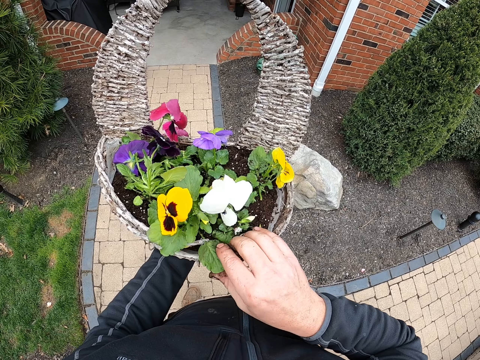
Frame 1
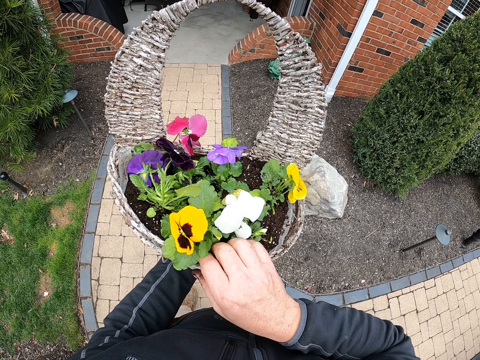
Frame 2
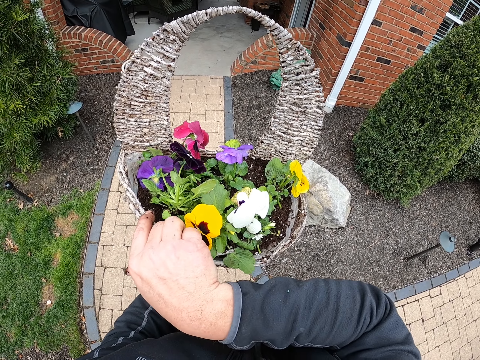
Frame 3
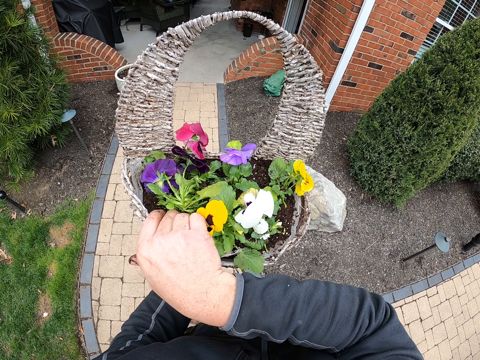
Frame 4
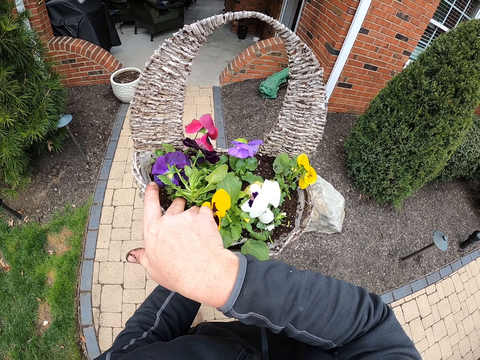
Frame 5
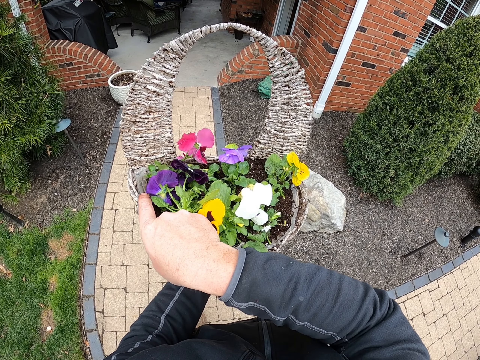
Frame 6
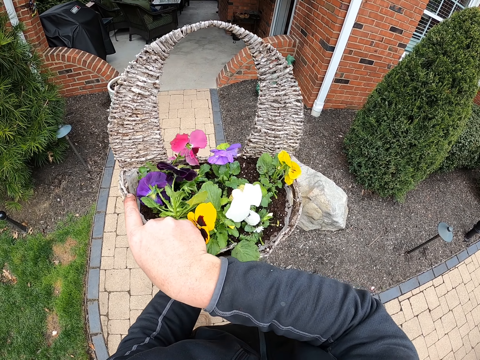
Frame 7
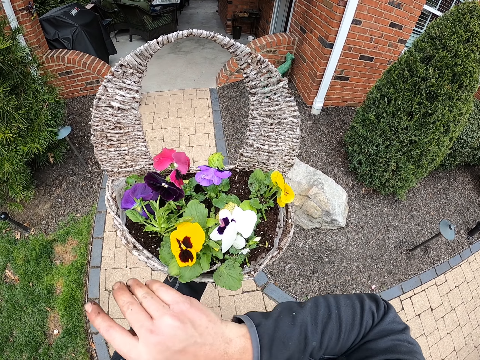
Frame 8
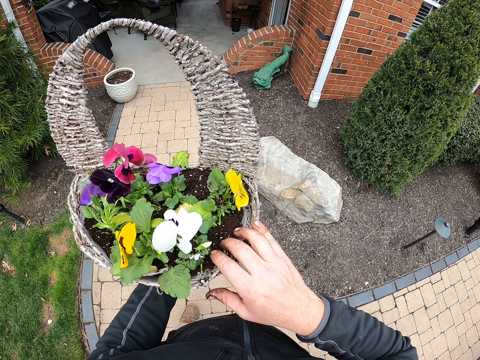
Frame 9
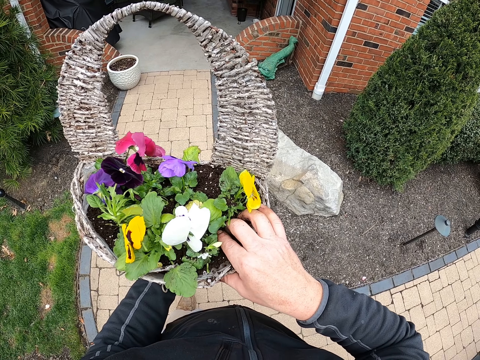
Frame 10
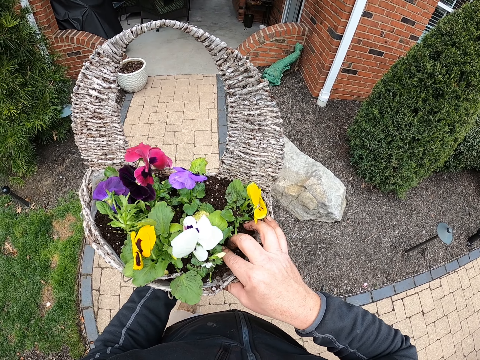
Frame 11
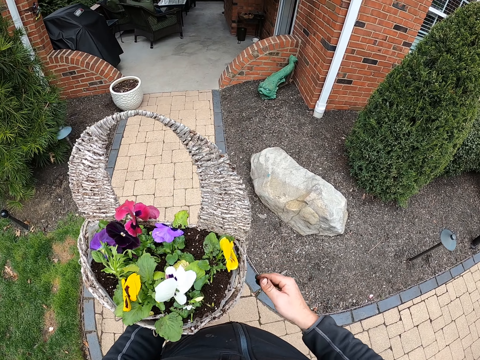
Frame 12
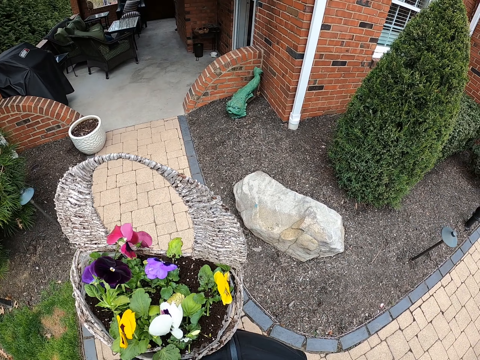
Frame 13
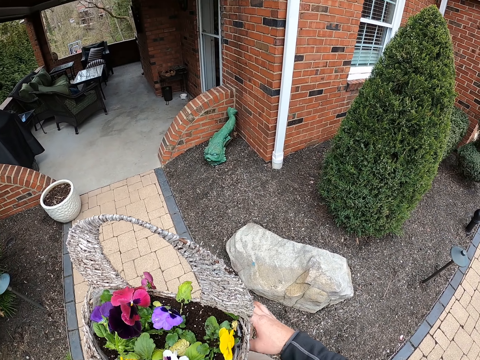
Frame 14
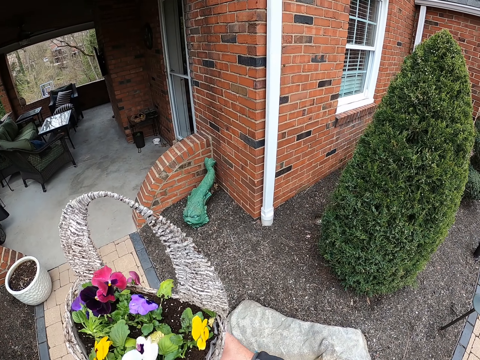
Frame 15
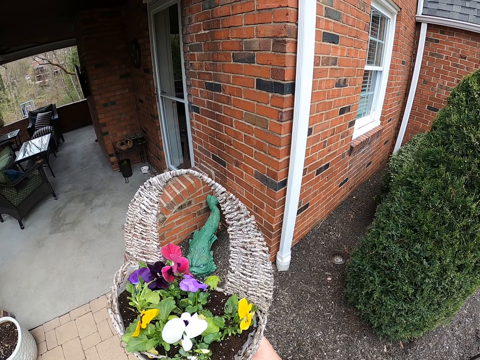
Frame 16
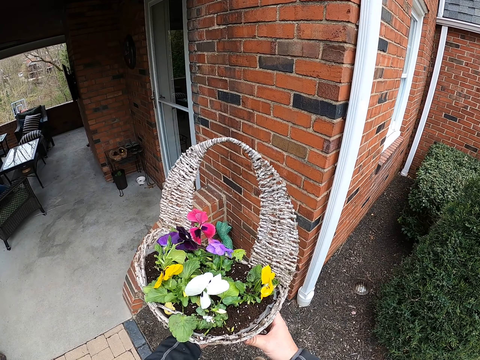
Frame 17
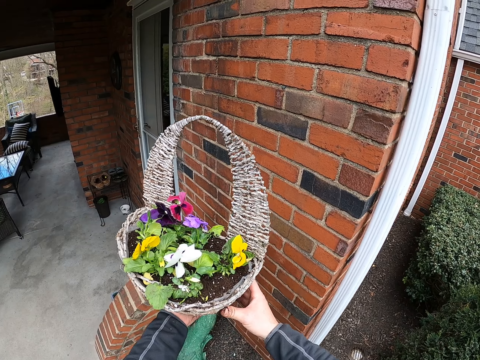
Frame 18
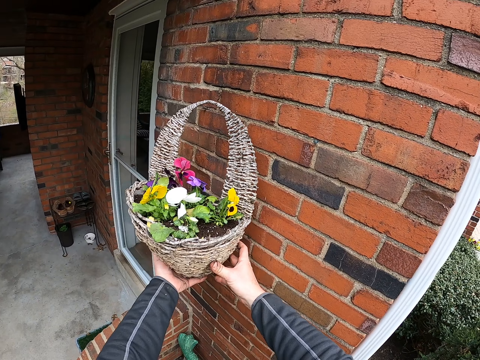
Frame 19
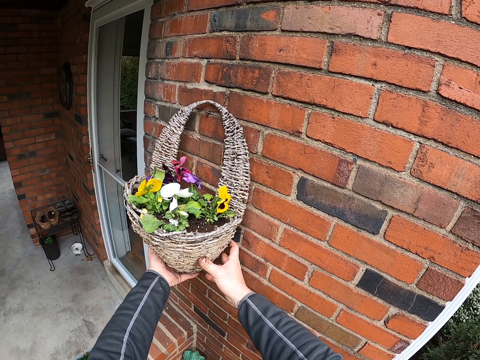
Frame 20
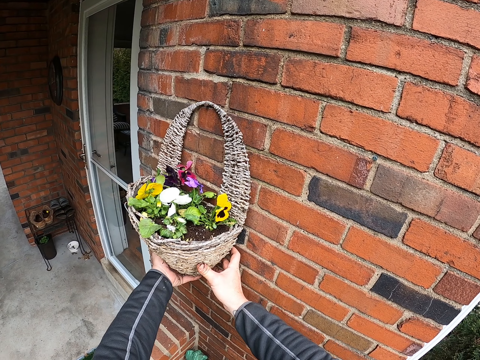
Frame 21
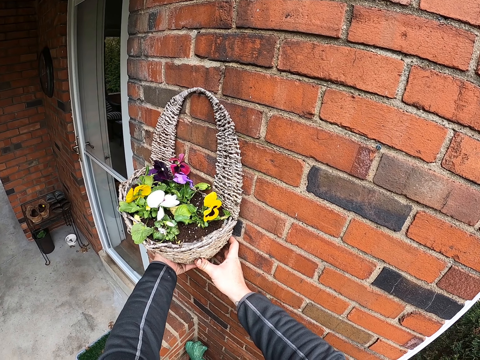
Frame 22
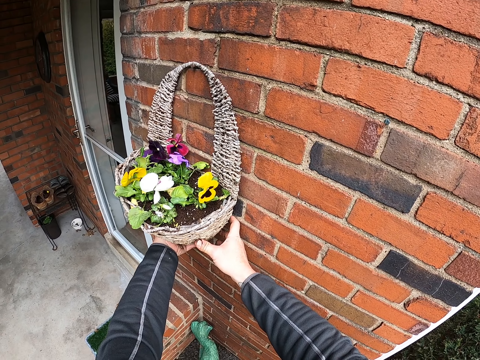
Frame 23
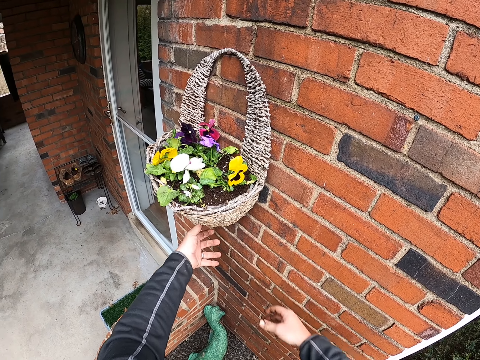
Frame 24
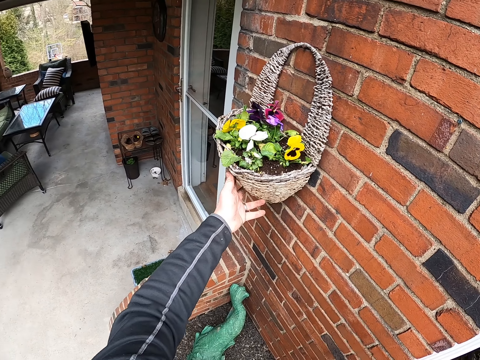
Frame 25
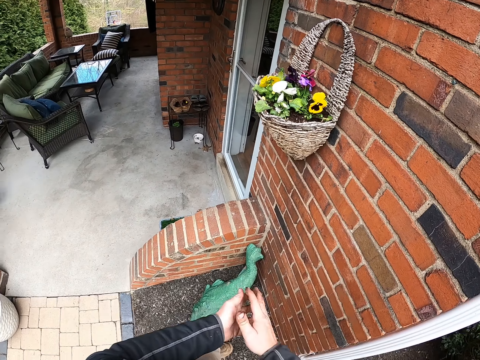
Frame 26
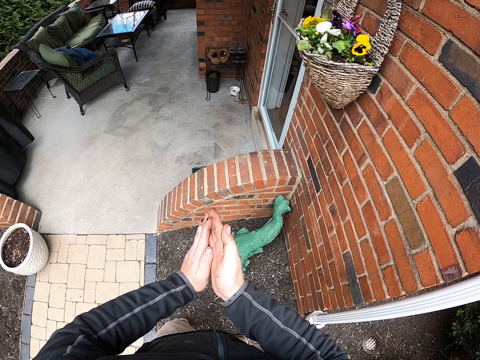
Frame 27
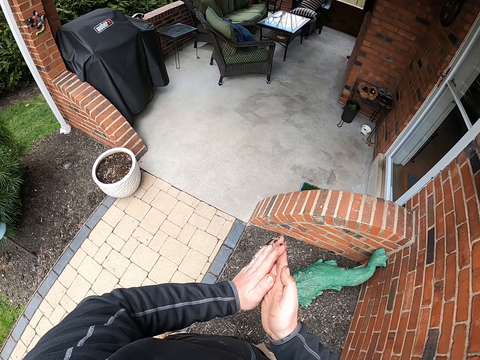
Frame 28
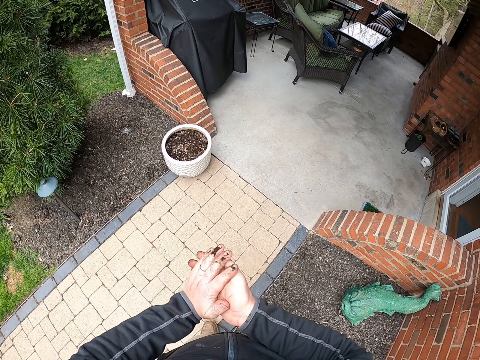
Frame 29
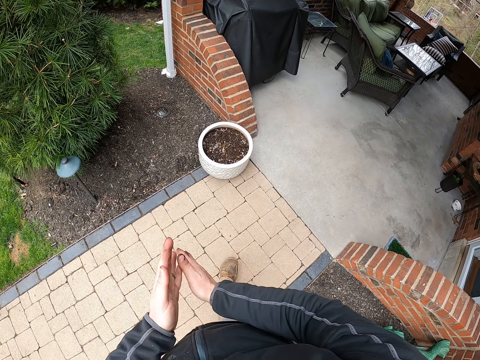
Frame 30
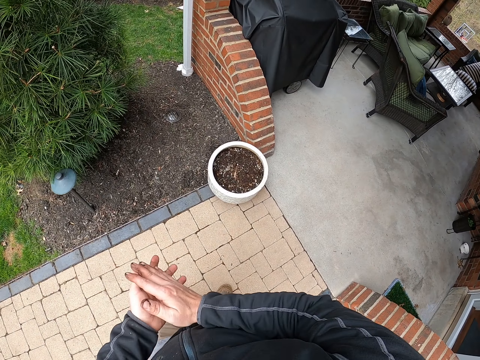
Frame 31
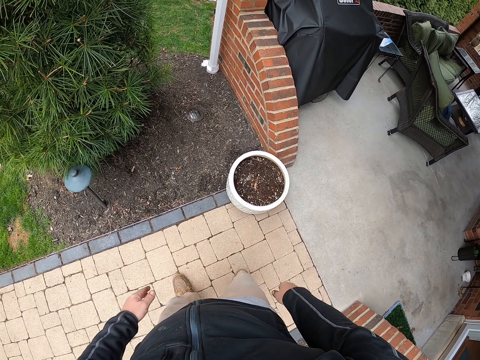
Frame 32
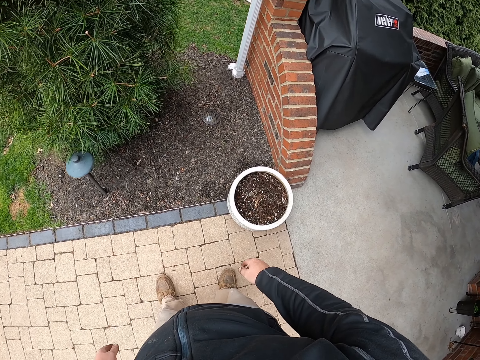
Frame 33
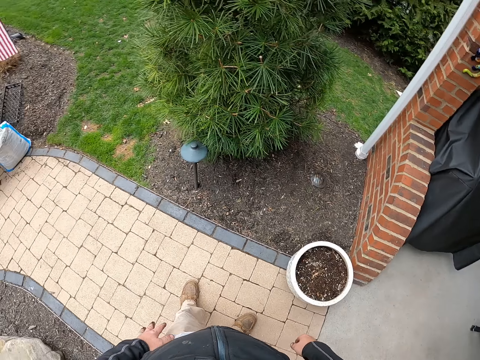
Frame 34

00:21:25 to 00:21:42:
The camera wearer touches the soil. They touch the soil again. They press a flower. They touch the soil. They remove their hand from the hanging basket. They walk towards the house. They hold the hanging basket. They hang the basket on the wall. They touch the hanging basket. They rub the hands. They look around. They move around.

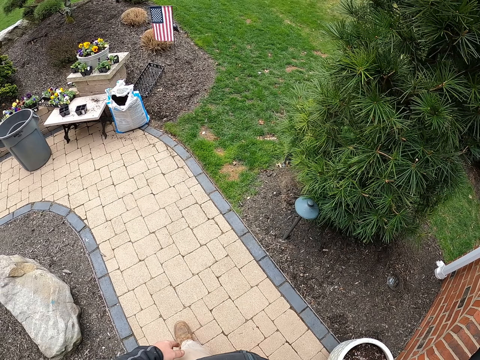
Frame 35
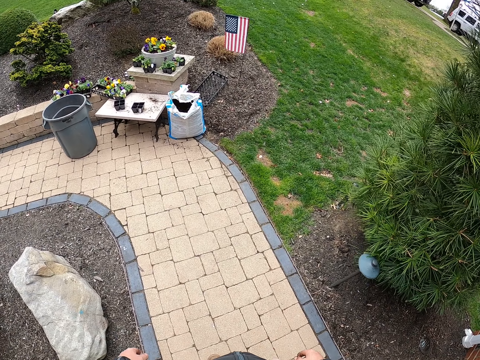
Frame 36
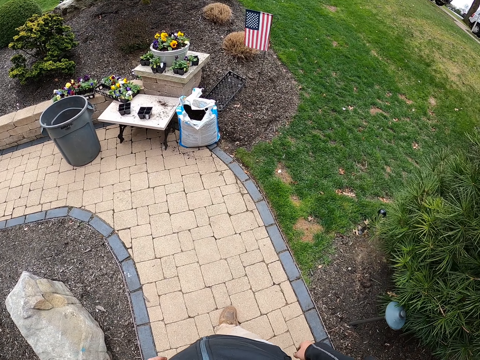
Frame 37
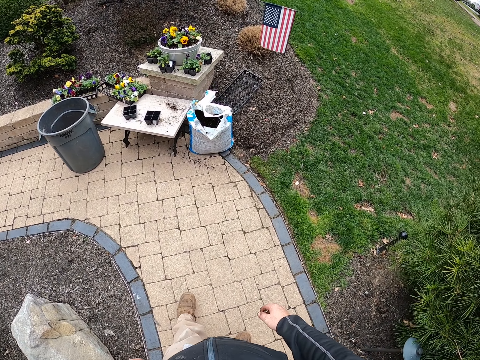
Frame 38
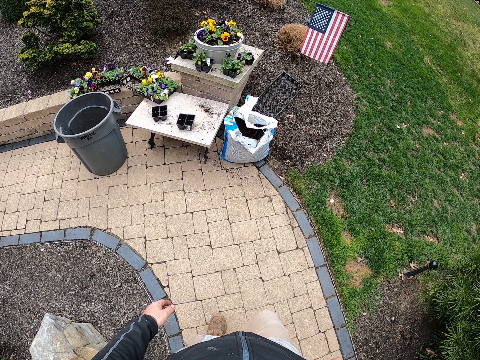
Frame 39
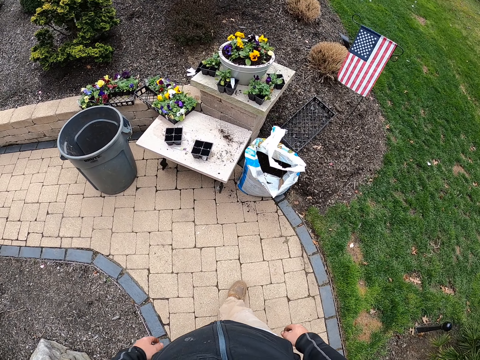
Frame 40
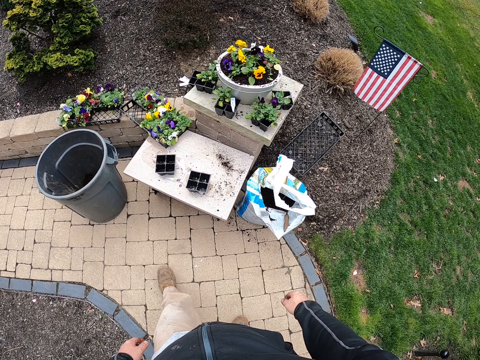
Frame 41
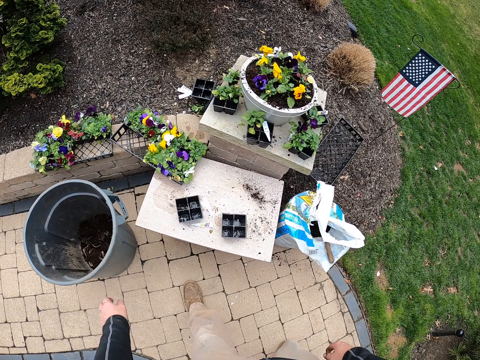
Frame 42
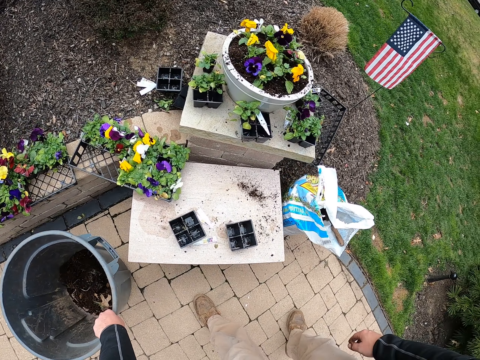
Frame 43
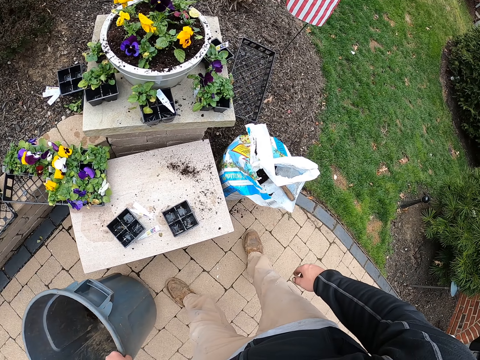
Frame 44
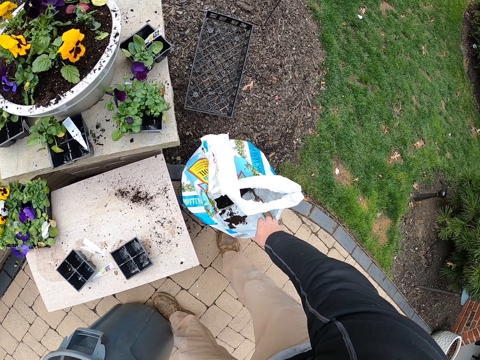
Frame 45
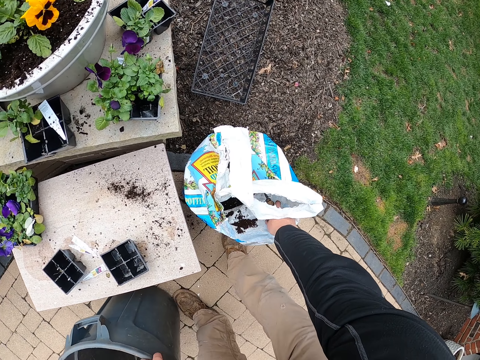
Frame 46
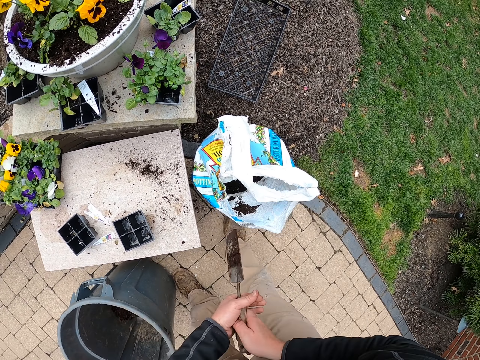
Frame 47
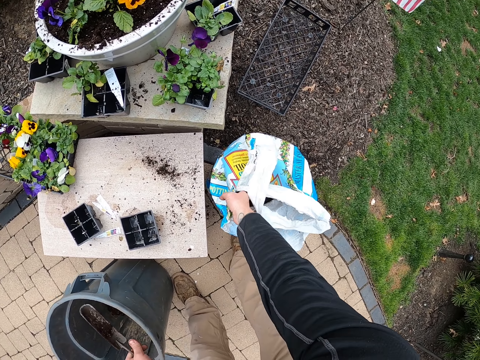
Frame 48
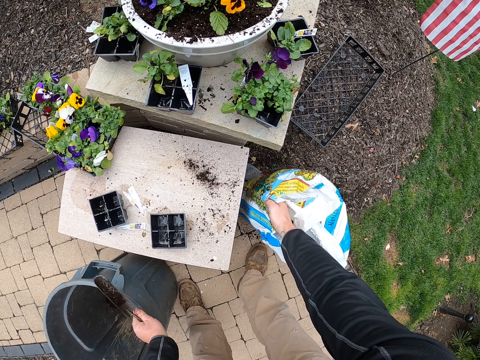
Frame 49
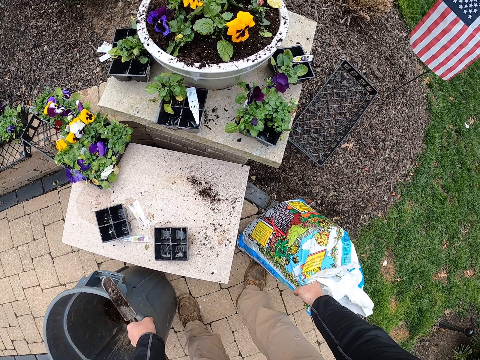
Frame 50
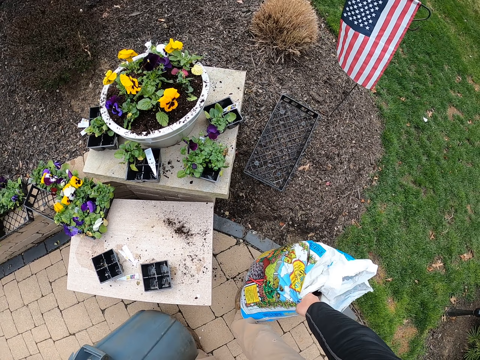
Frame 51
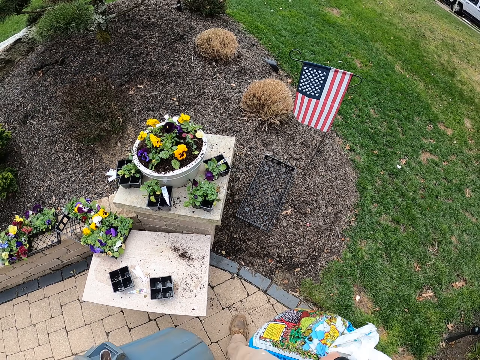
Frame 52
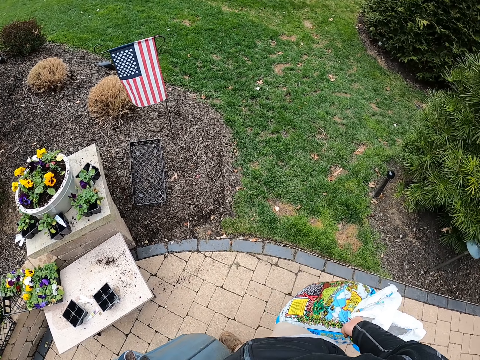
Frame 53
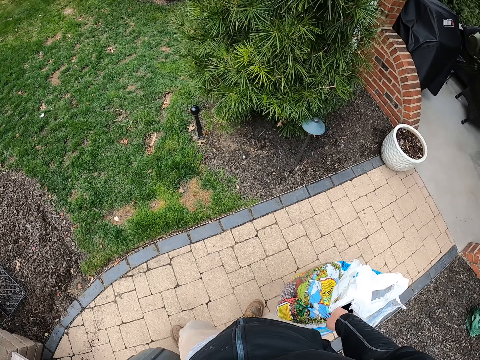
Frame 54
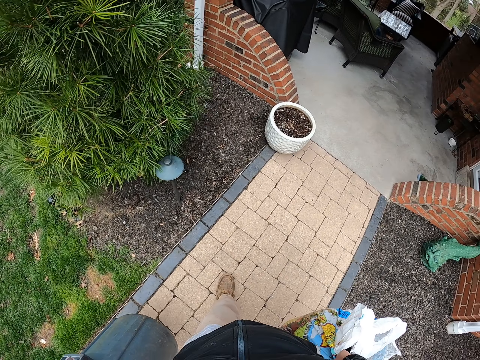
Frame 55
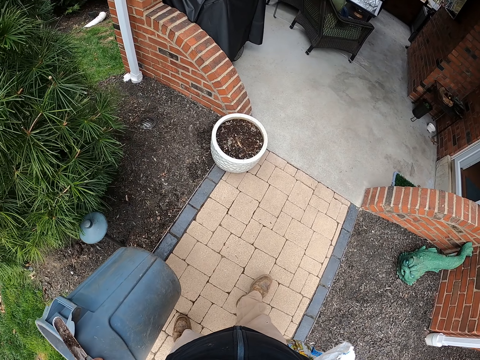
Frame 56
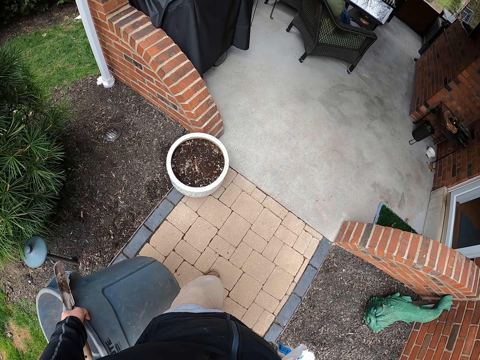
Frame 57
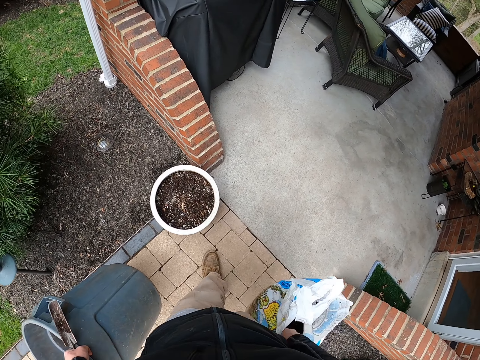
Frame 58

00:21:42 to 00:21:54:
The camera wearer walks around. They drag a container. They take the bucket. They pick up a scoop. They hold the scoop with the other hand. They rest a hand on a container. They lift the bag of soil. They carry the bag of soil. They carry a container. They walk to the other side.
